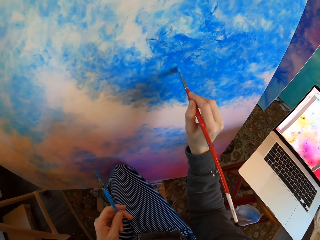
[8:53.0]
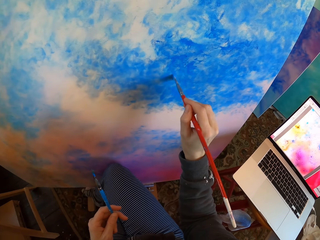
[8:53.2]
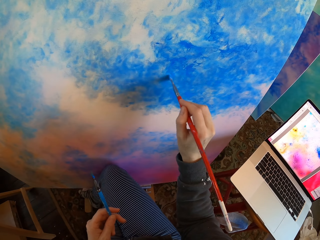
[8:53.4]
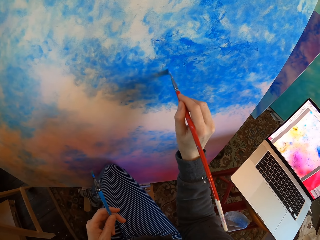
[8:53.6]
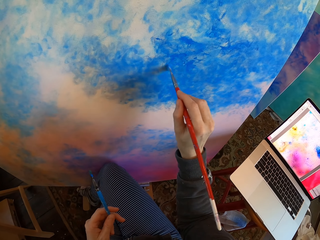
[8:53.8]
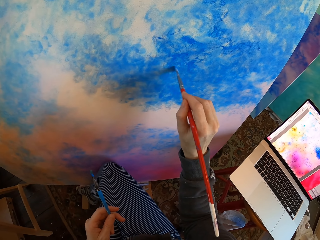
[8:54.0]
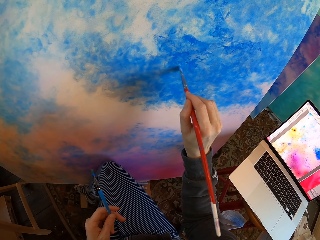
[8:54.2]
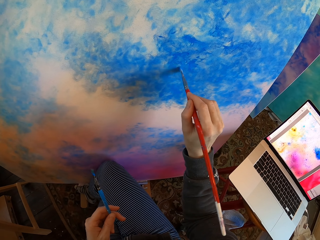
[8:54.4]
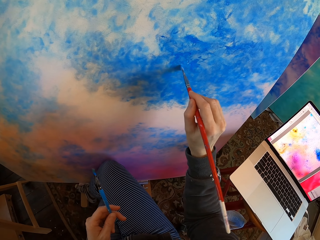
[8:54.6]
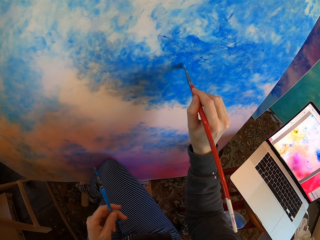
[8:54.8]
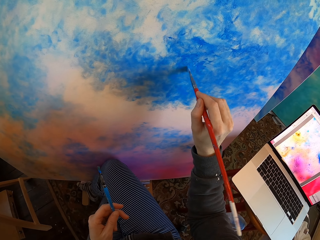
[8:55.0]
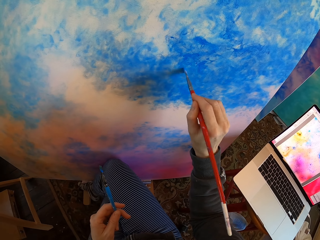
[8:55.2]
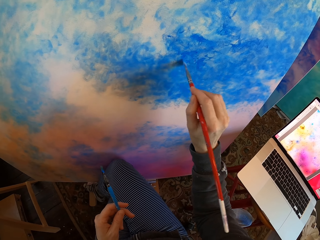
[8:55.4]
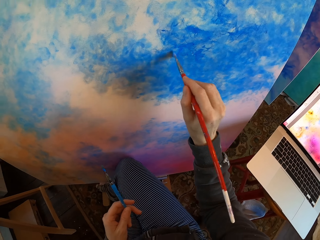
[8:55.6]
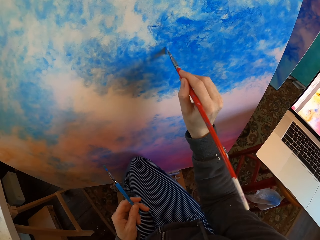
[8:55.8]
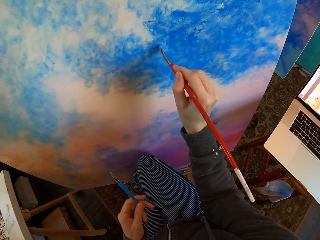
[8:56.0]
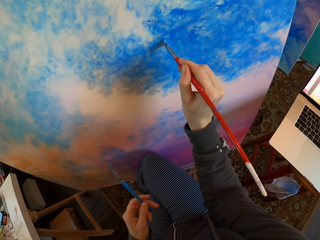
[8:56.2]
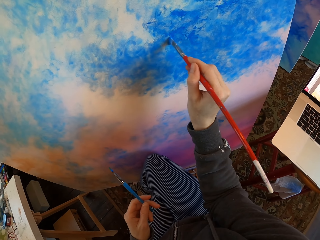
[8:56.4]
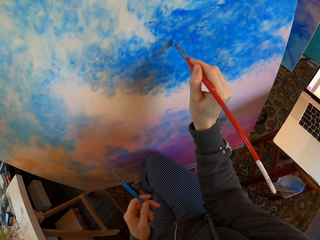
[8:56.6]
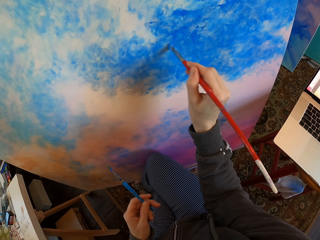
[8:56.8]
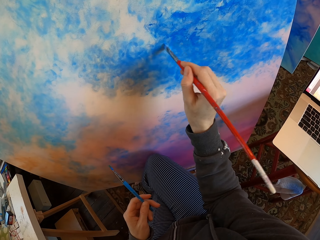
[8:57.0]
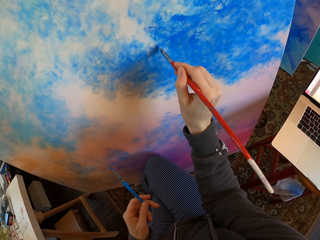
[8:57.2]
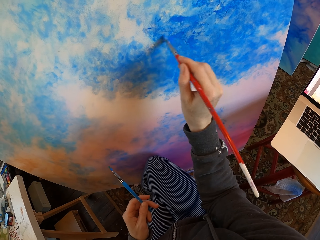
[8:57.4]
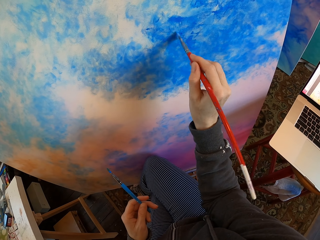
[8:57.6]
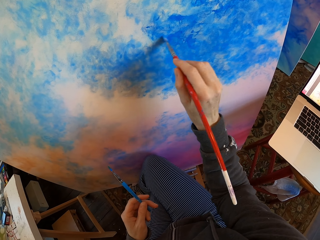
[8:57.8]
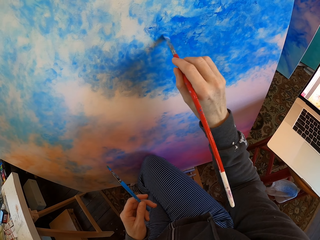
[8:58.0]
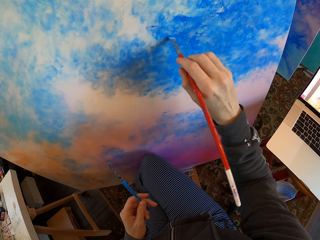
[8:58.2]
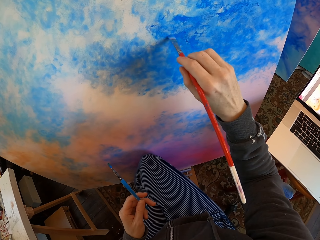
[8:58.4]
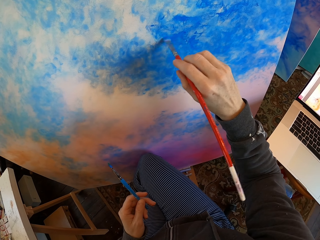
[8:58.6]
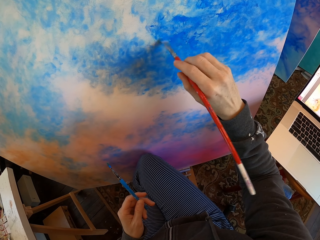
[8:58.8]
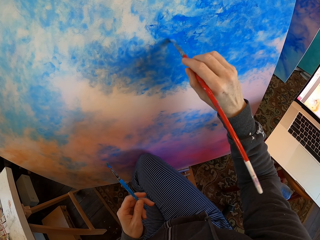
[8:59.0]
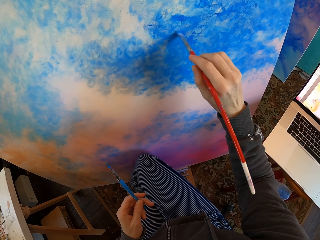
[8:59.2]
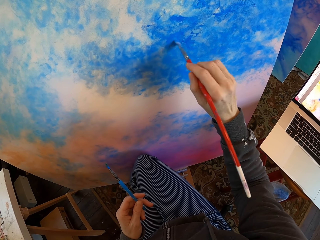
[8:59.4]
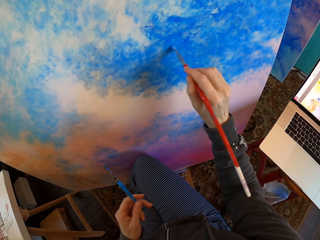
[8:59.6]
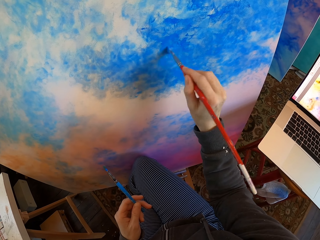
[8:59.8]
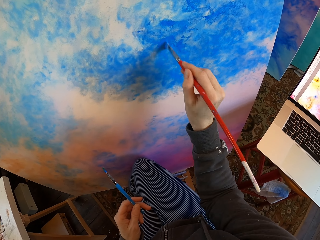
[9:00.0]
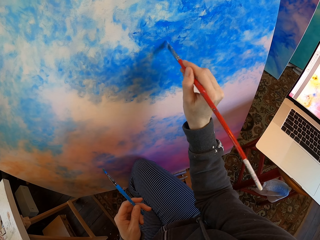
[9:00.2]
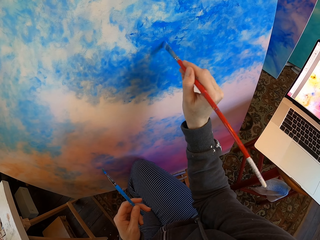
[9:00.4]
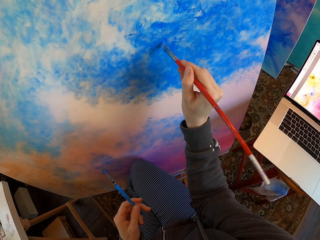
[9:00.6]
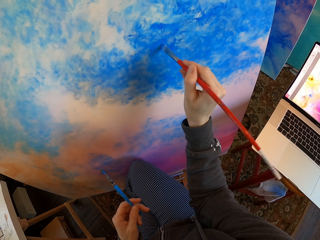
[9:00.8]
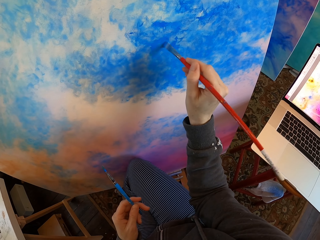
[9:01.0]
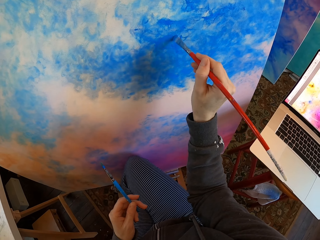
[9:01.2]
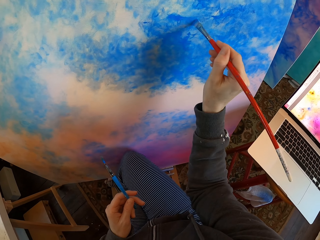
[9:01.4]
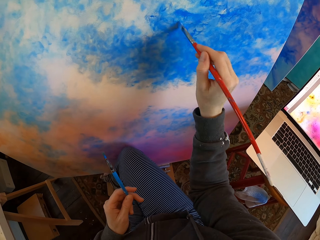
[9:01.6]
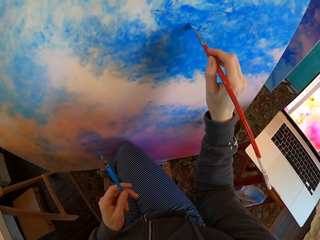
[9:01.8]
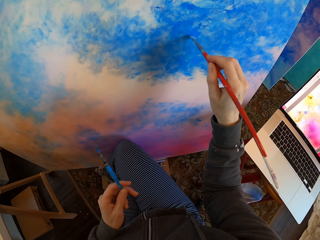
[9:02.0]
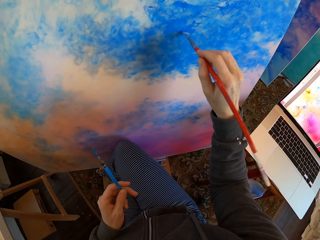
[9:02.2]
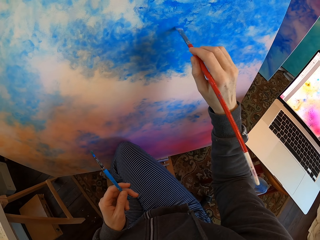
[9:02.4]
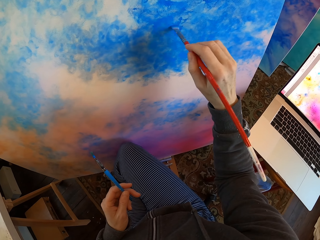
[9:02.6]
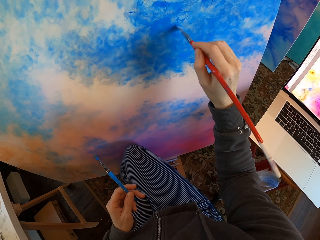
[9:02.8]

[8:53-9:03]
The camera wearer turns around. They color a board with a drawing color brush. They turn around. They color the board with the drawing color brush.

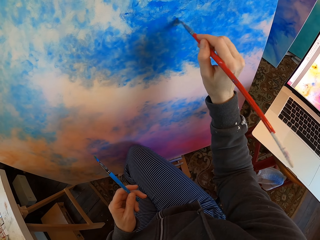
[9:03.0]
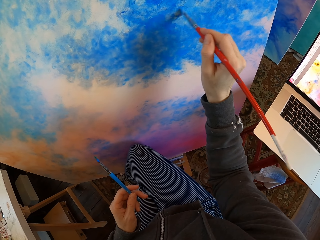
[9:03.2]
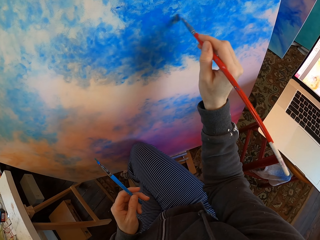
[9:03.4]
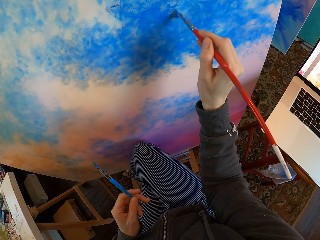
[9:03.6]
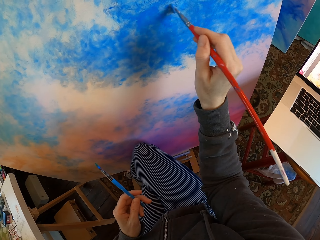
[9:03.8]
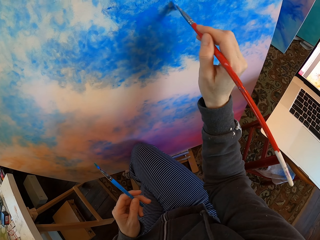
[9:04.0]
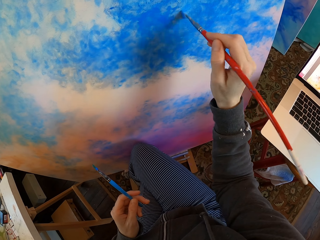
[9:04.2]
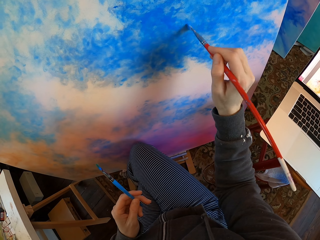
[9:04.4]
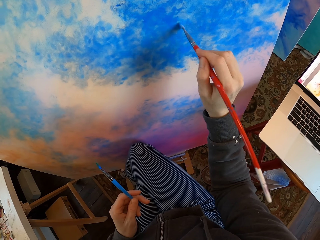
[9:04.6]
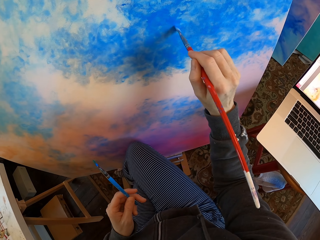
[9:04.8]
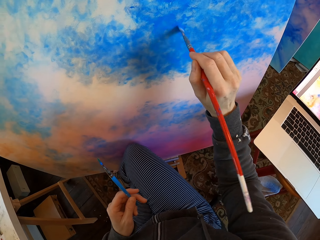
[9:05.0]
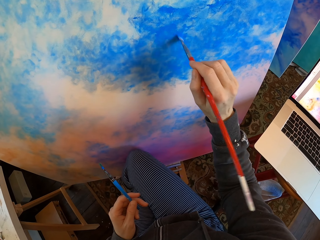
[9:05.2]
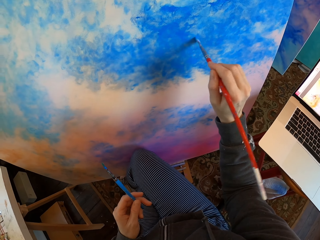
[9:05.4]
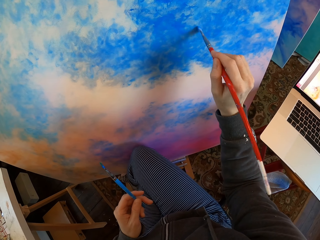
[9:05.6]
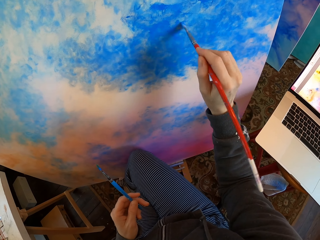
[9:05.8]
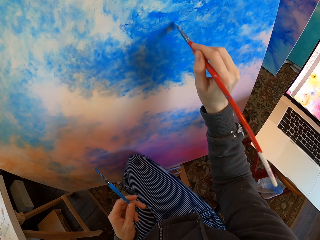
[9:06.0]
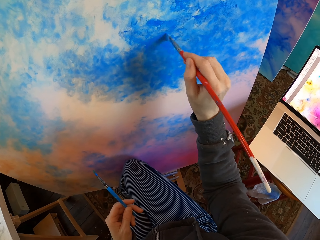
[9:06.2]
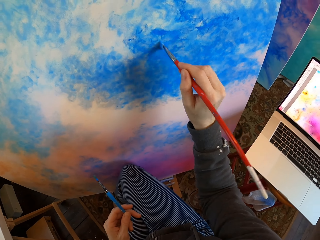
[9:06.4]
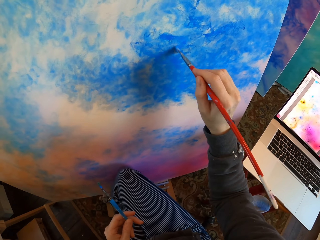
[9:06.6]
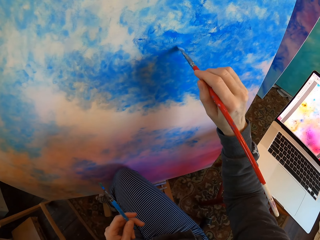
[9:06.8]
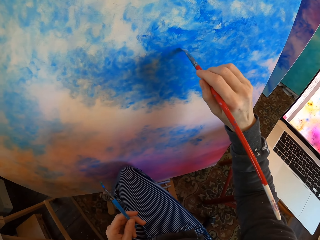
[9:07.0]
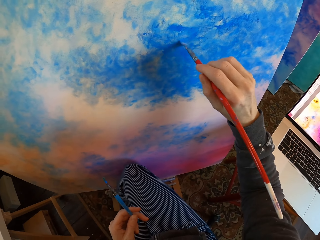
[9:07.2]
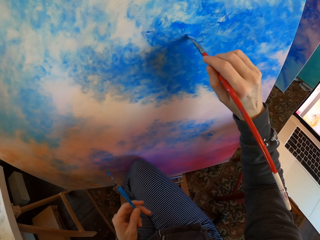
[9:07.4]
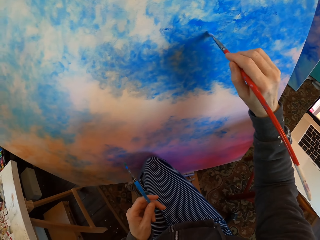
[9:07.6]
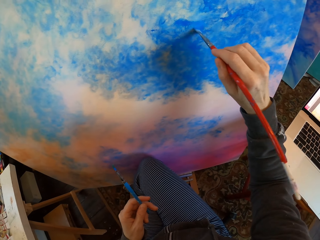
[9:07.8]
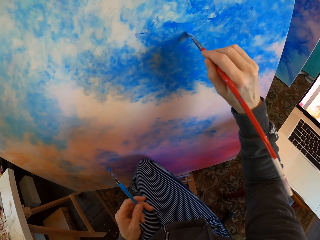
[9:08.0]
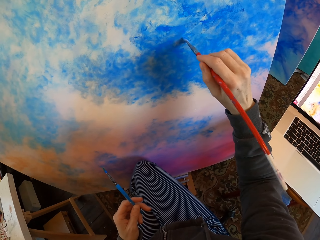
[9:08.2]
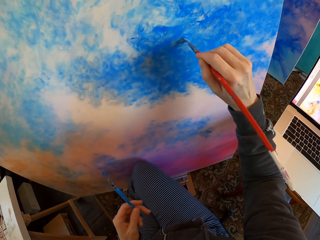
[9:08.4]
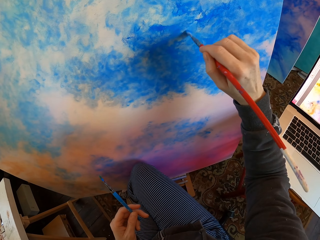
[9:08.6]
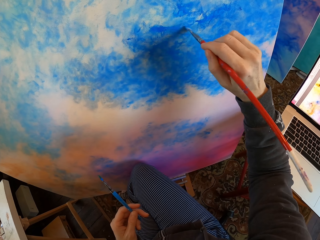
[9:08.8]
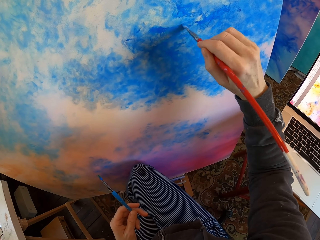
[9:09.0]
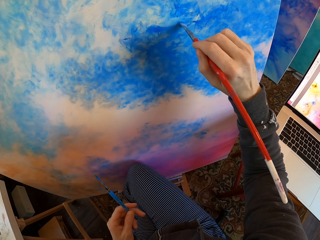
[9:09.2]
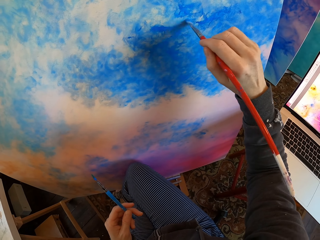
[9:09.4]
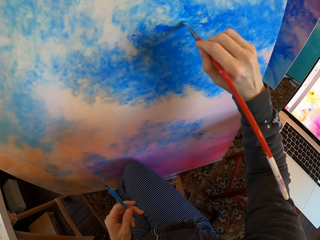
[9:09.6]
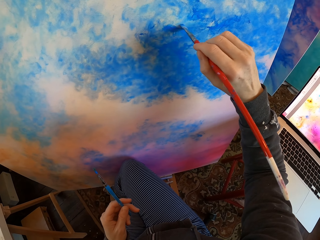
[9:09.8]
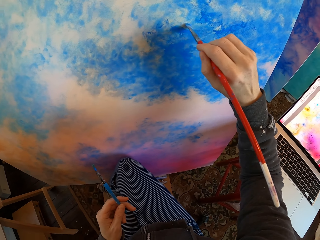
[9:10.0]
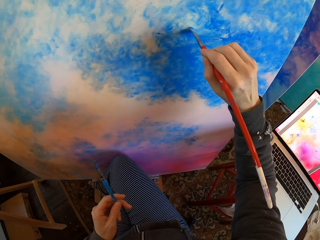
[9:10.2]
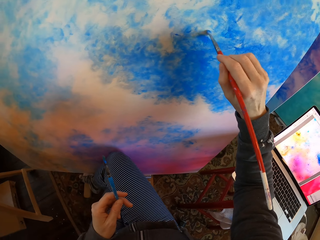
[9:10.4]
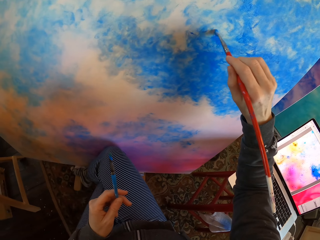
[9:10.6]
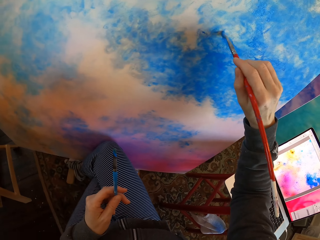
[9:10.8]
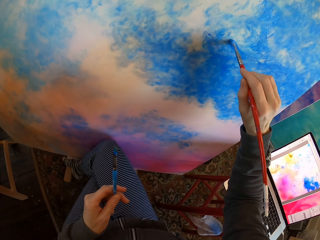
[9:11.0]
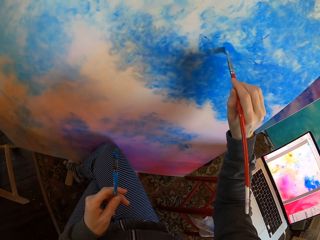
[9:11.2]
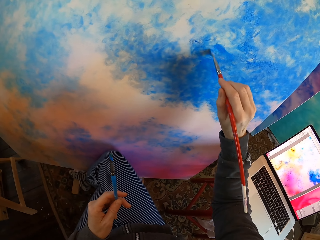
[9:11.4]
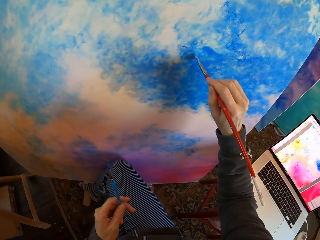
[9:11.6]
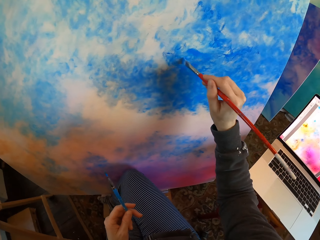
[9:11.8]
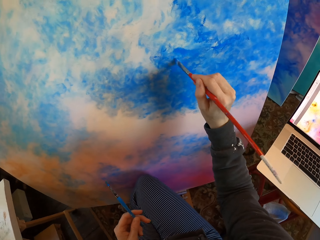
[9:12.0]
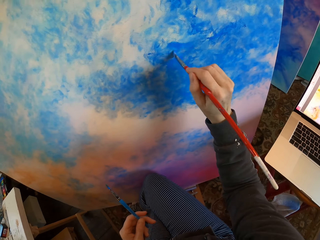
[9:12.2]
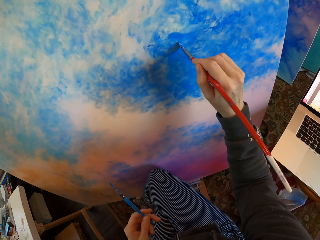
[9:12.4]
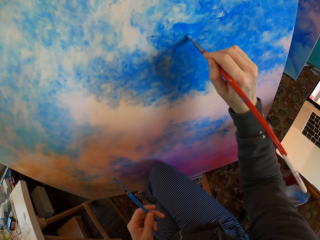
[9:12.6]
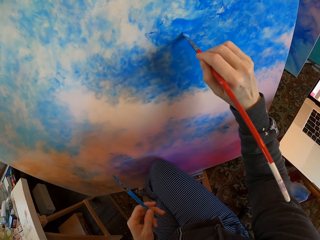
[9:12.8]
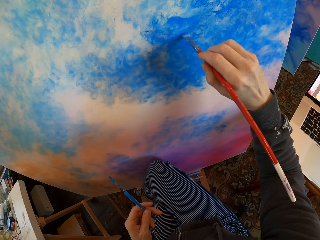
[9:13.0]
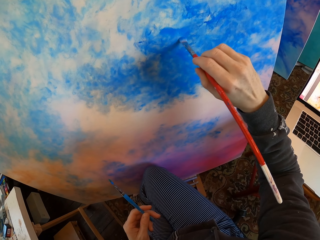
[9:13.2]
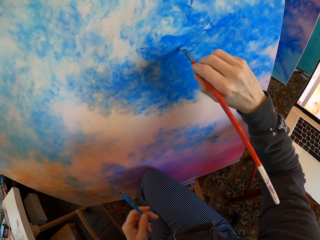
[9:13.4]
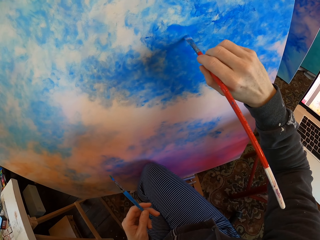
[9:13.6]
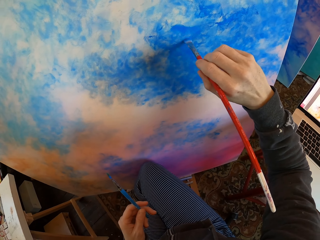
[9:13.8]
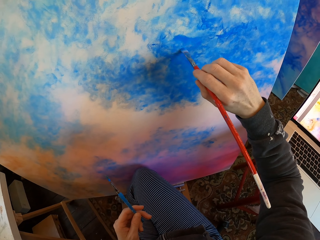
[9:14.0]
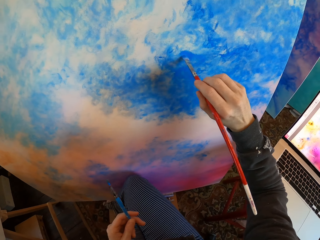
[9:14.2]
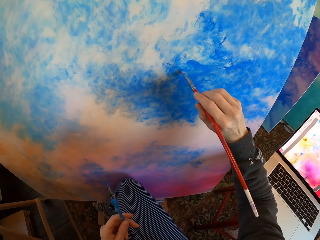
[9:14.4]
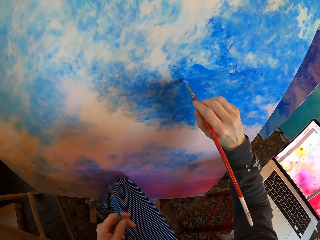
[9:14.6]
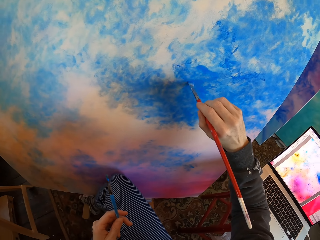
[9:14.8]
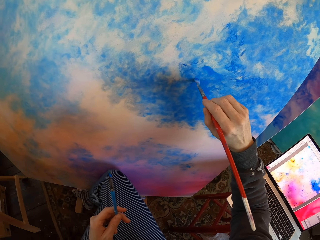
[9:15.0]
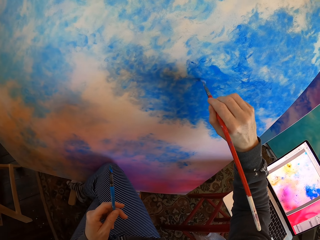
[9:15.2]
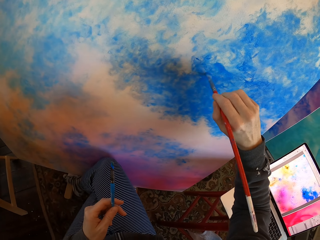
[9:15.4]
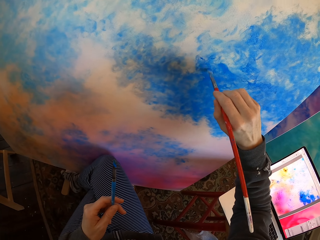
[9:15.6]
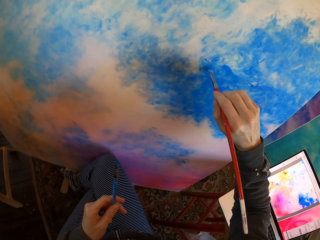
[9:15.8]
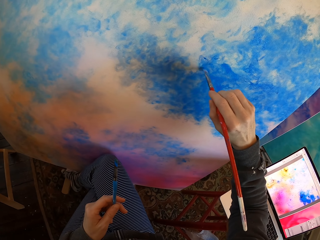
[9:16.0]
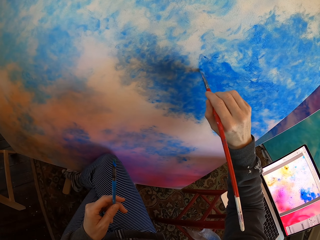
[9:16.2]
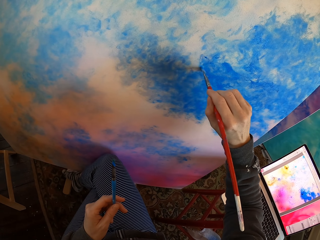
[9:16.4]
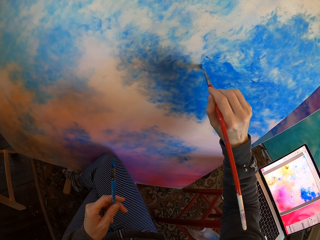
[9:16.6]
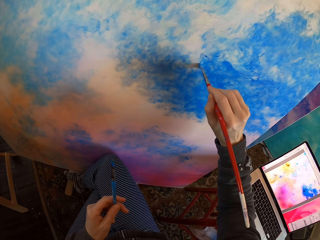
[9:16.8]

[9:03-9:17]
The camera wearer turns around. They color a board with a drawing color brush. They turn around. They color the board with the drawing color brush. They turn around. They color the board with the drawing color brush. They turn around. They color the board with the drawing color brush. They turn around. They color the board with the drawing color brush.
